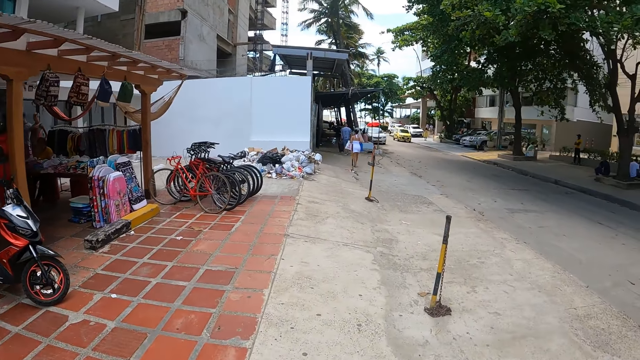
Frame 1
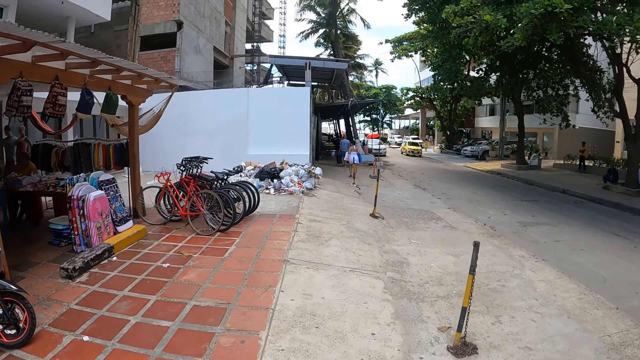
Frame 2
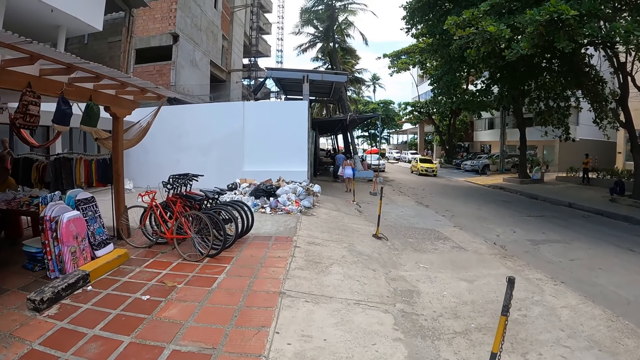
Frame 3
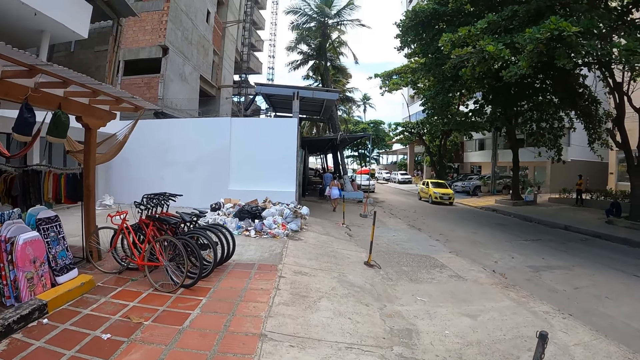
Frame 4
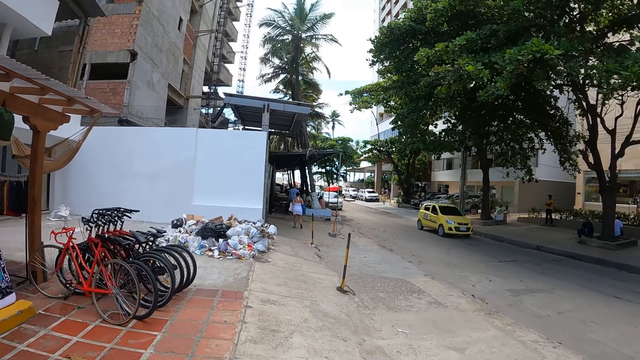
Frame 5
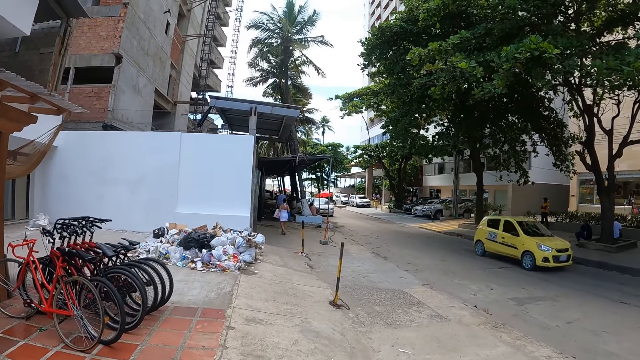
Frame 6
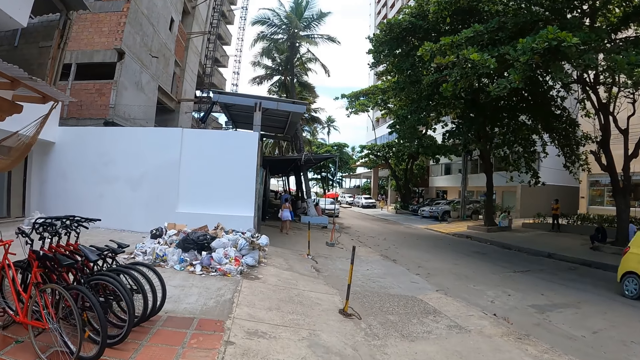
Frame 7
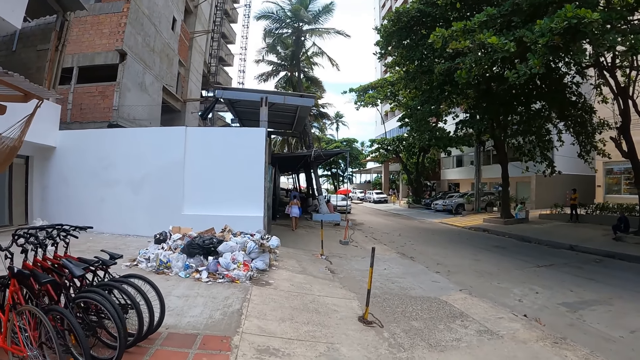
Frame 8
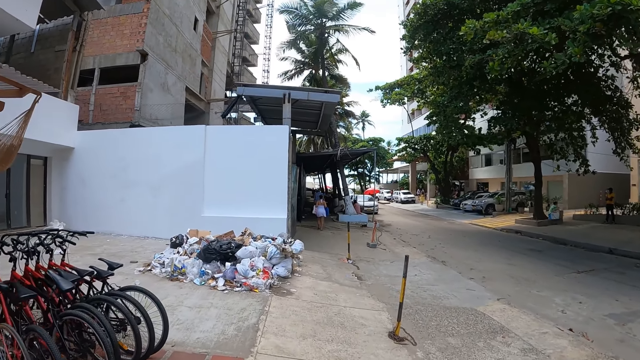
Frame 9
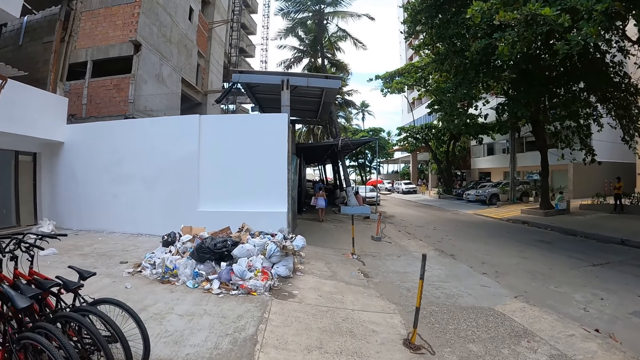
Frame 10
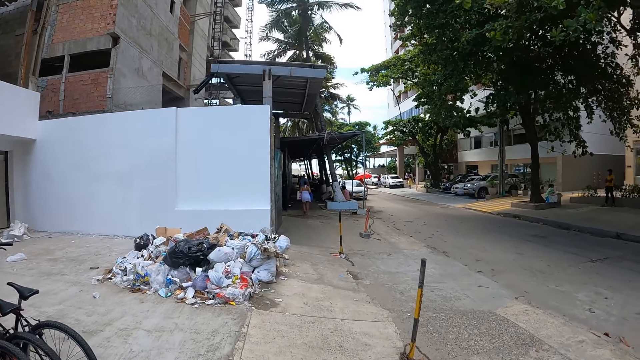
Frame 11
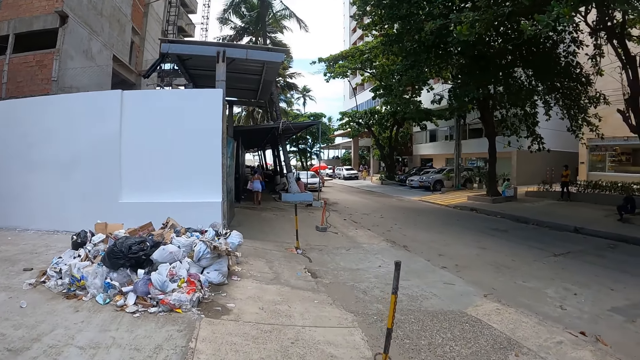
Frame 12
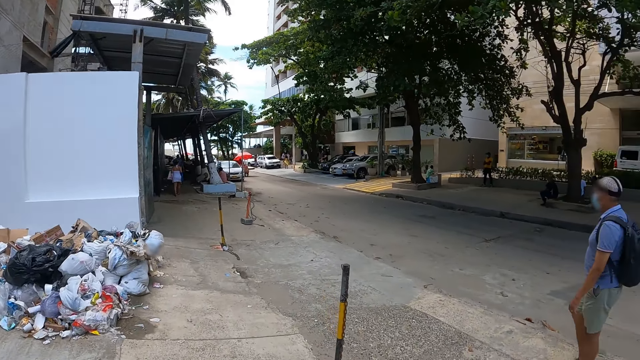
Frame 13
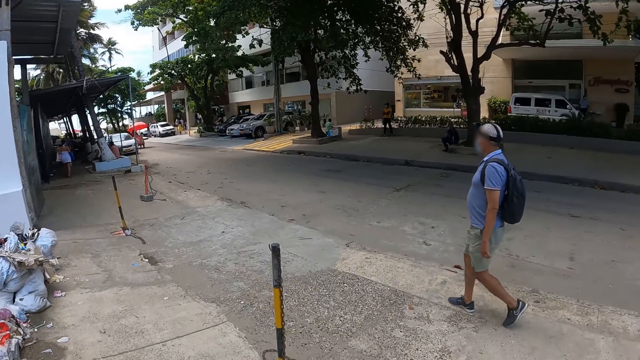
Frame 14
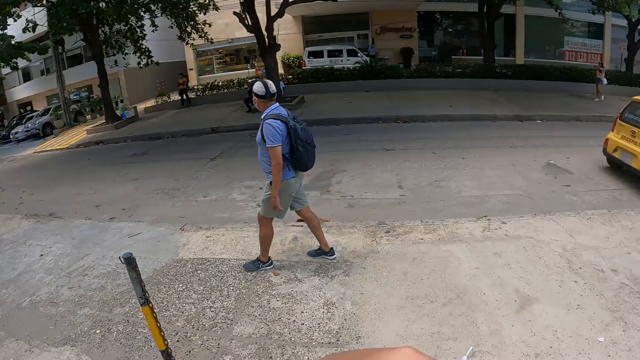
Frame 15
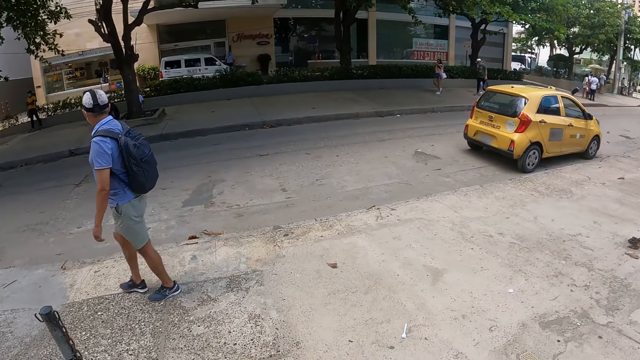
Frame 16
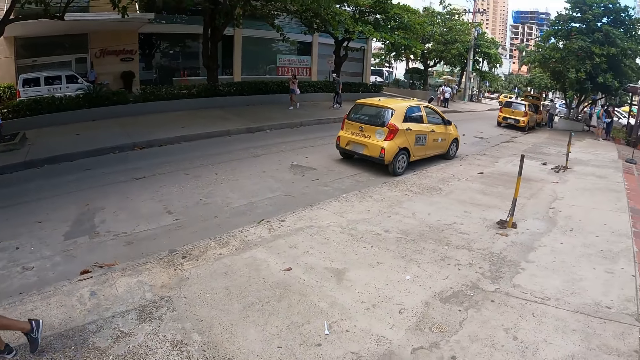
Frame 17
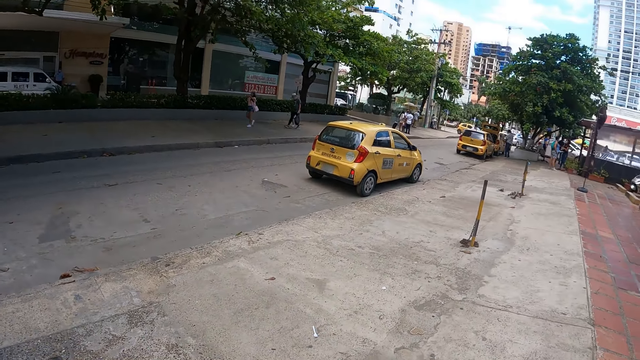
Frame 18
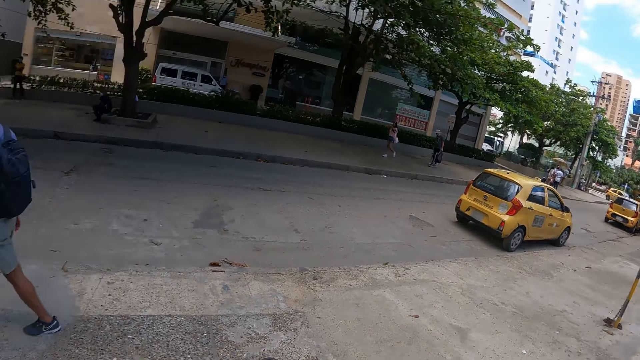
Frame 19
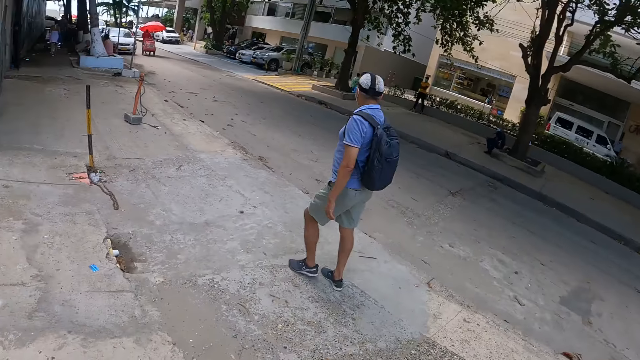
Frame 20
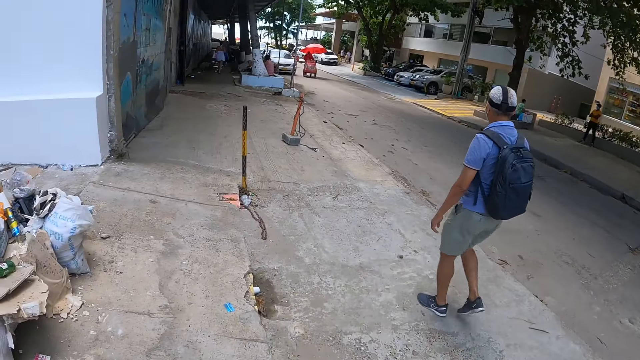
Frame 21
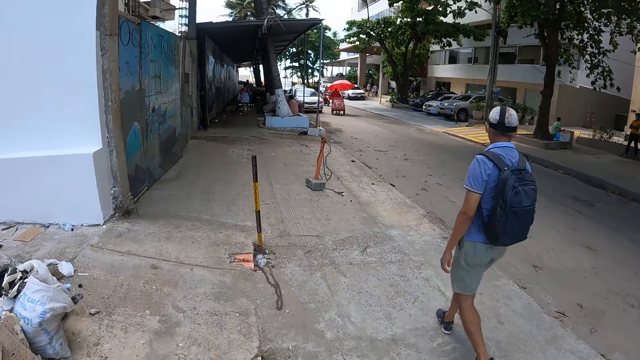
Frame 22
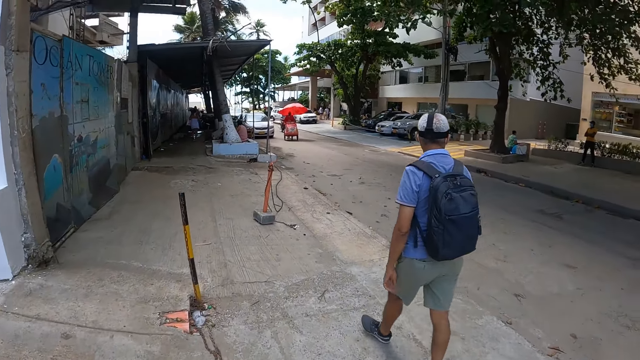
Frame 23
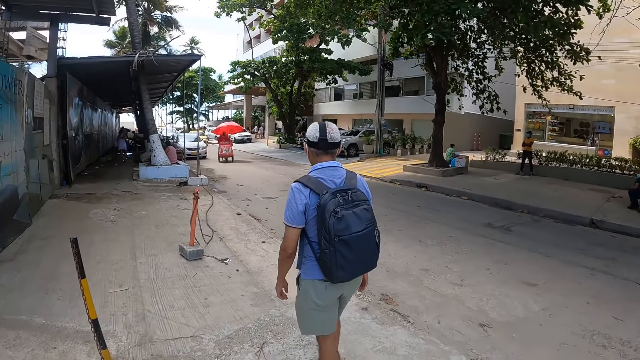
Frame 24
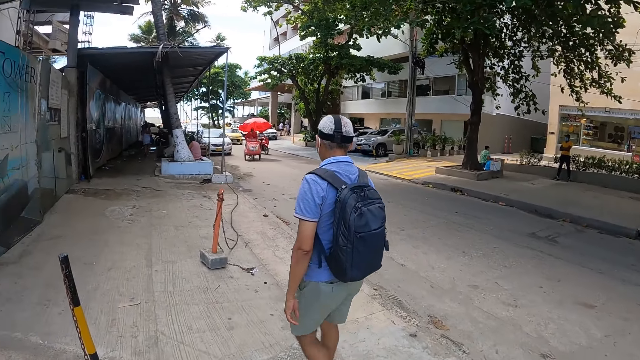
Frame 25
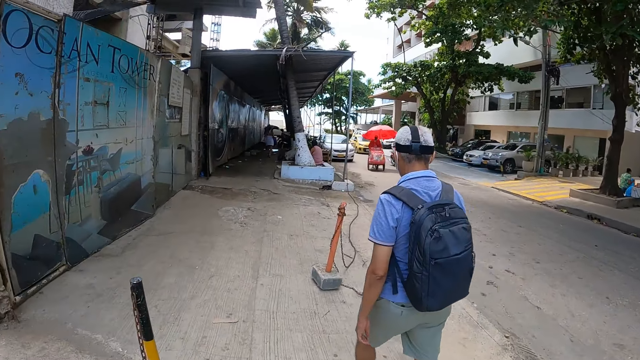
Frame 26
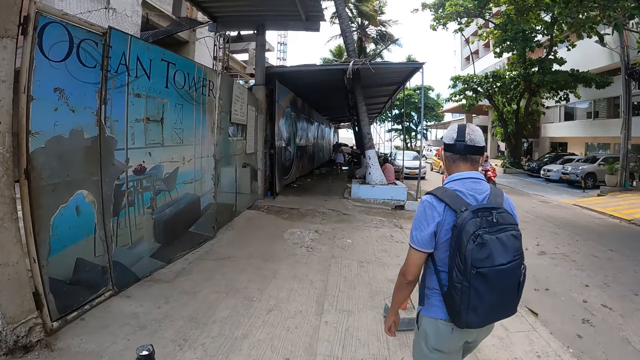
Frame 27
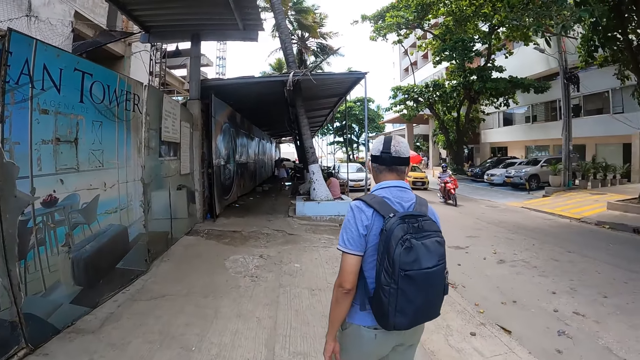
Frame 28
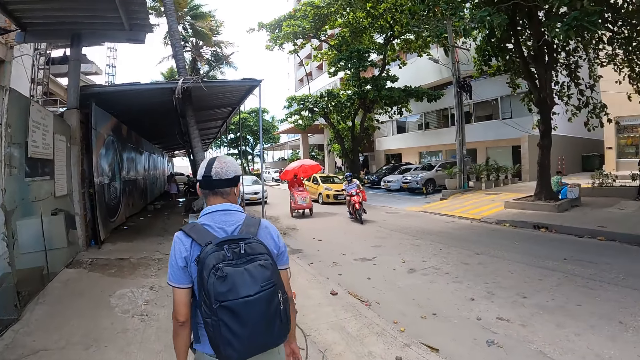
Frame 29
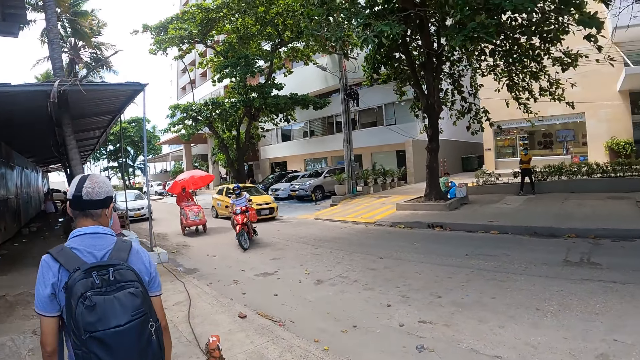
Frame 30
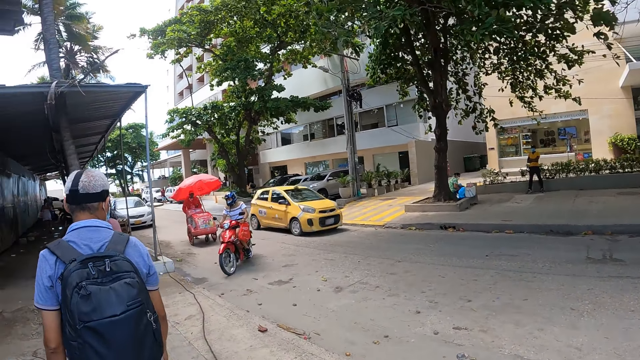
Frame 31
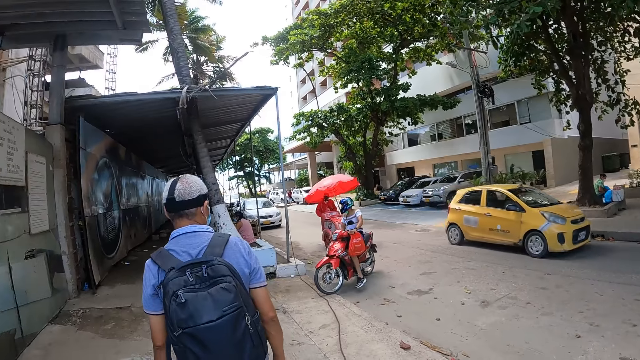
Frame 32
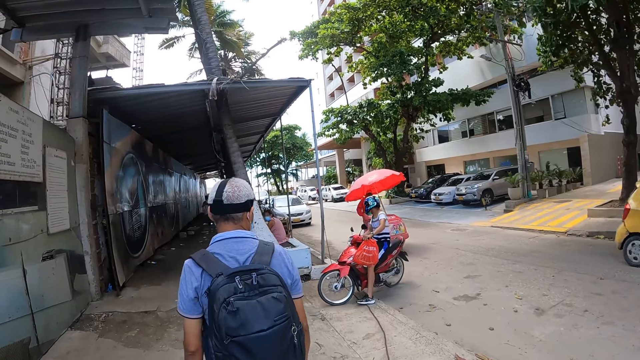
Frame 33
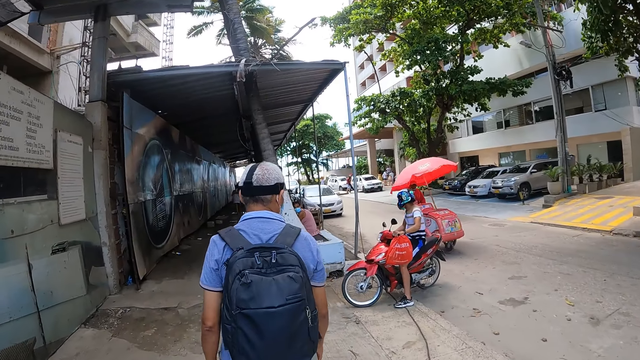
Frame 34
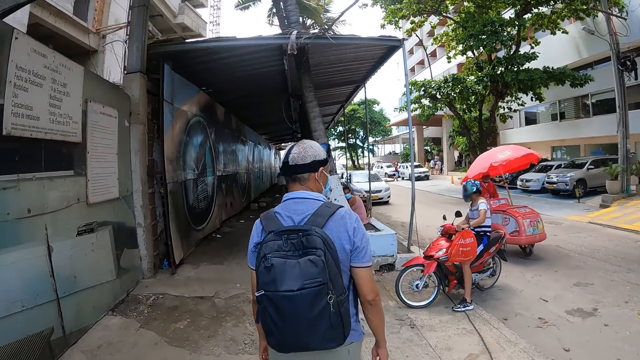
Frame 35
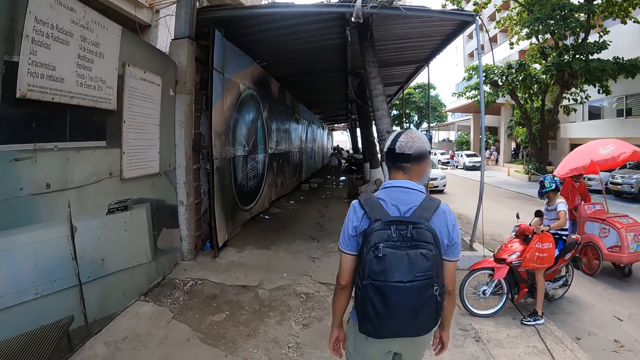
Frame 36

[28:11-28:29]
The camera wearer looks around. They walk in the pavement.

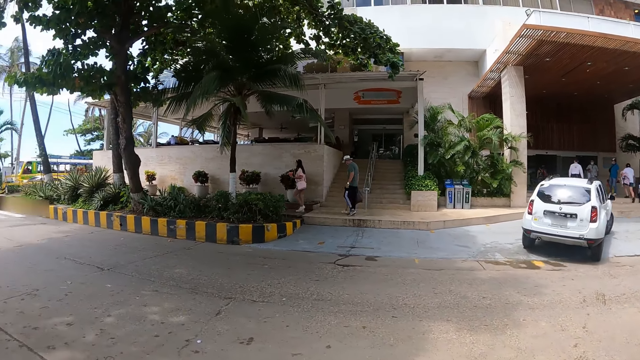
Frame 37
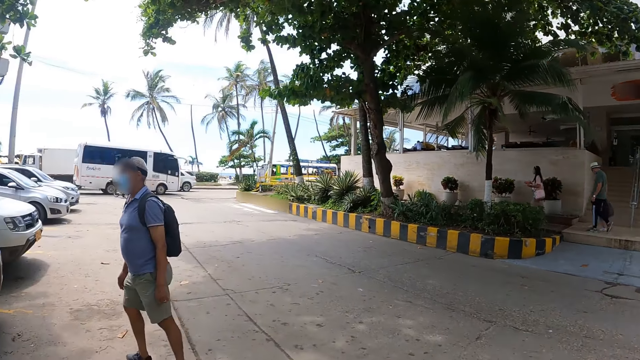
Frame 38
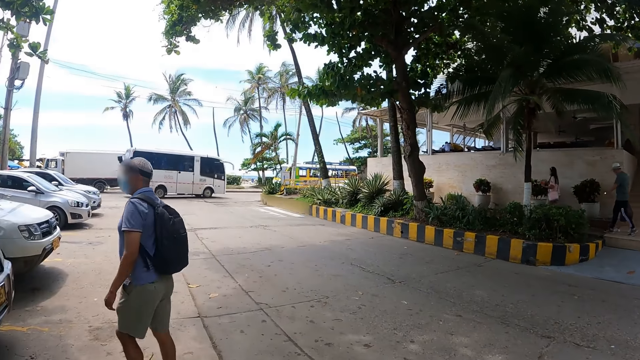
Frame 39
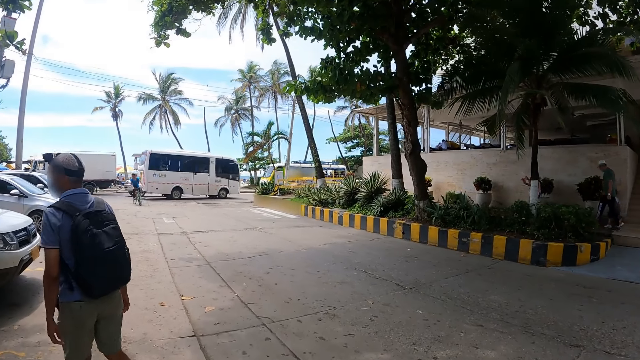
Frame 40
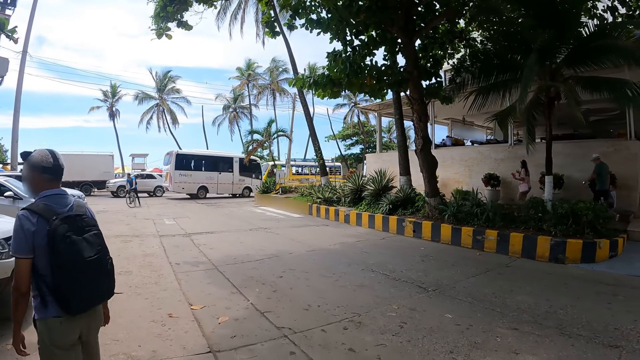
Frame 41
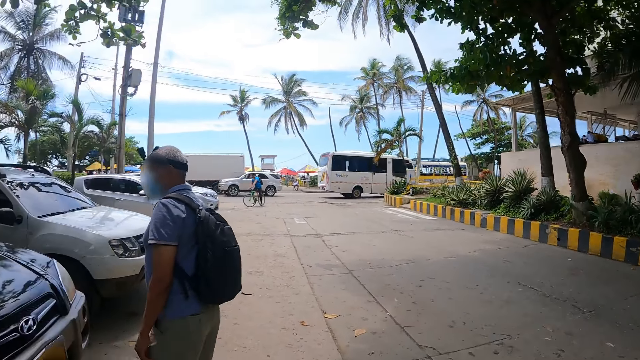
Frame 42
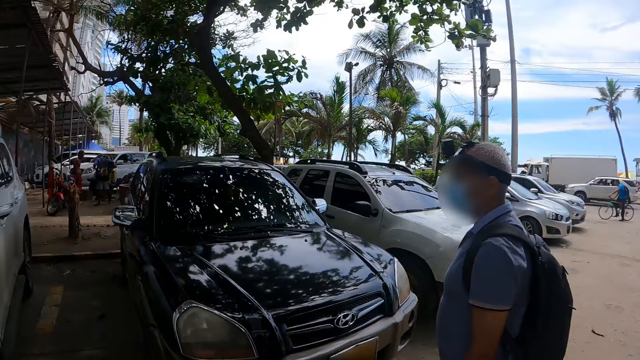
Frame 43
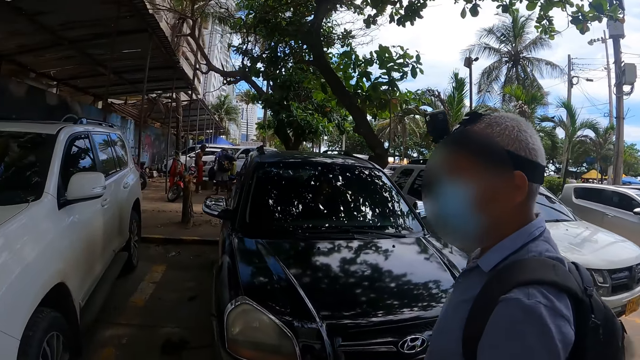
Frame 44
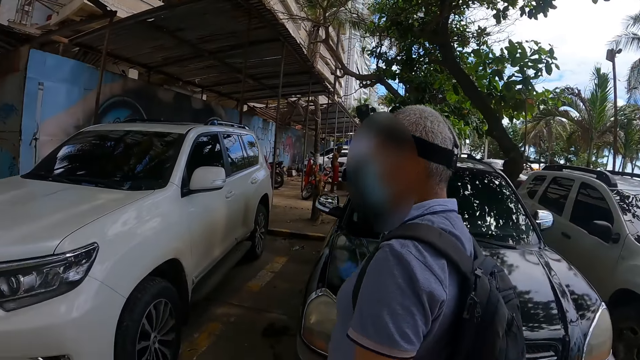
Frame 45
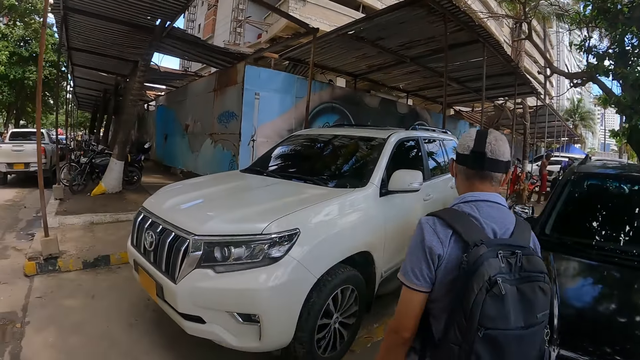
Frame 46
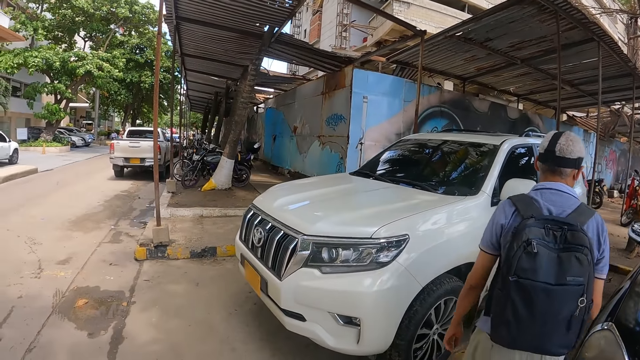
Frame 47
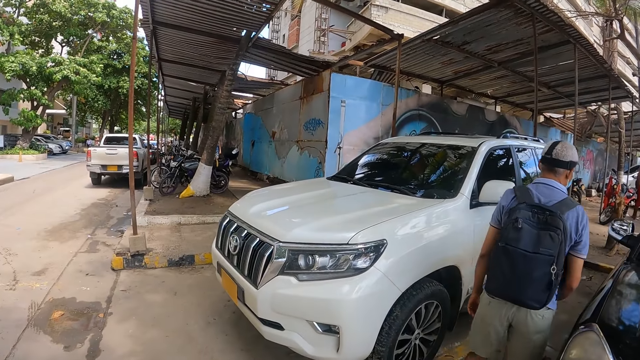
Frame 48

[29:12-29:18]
The camera wearer looks around.
